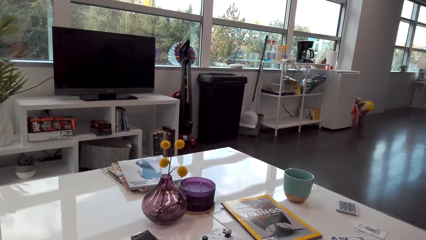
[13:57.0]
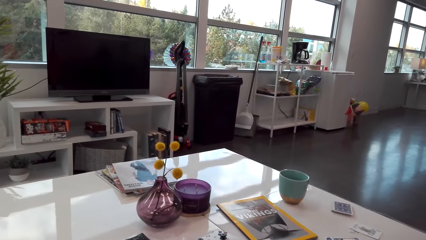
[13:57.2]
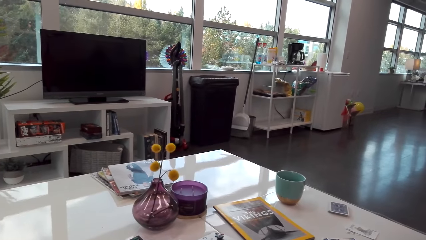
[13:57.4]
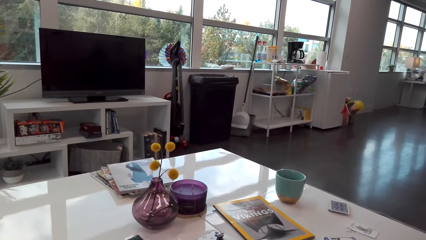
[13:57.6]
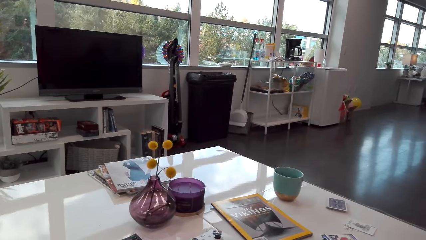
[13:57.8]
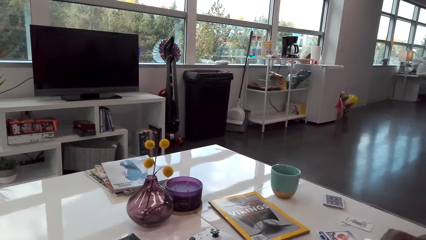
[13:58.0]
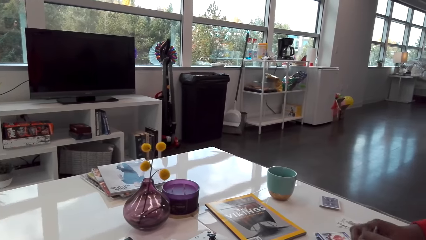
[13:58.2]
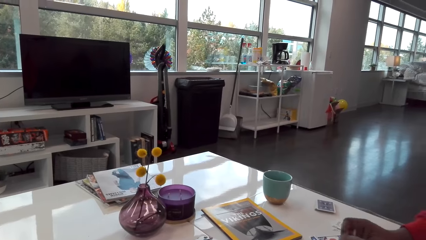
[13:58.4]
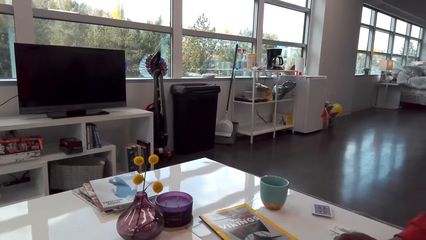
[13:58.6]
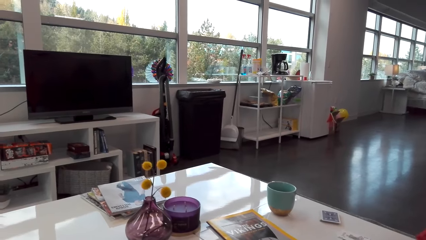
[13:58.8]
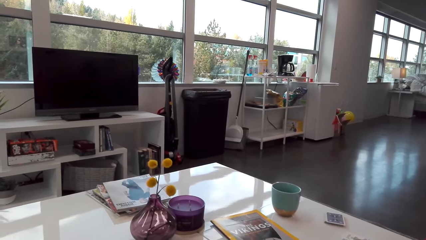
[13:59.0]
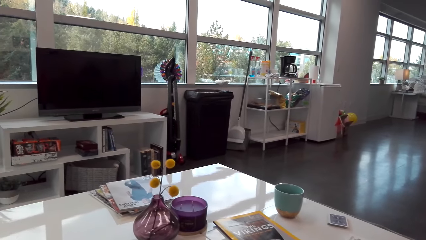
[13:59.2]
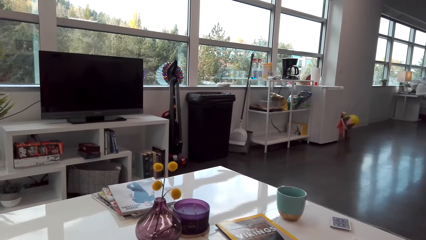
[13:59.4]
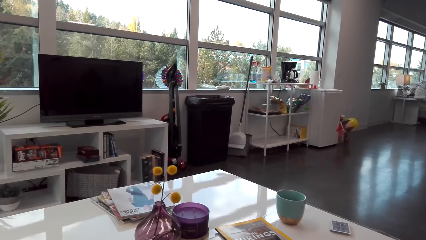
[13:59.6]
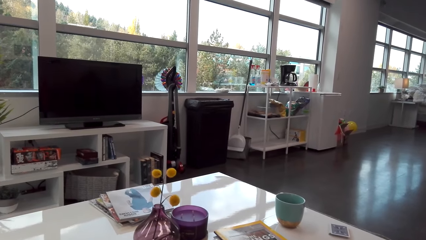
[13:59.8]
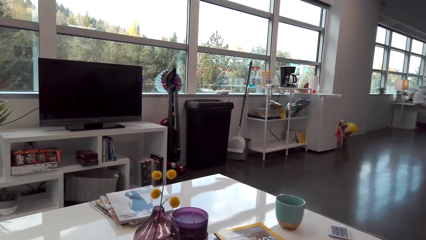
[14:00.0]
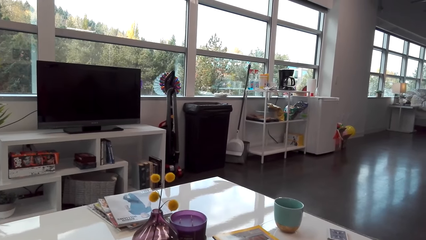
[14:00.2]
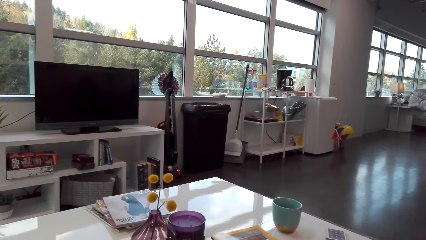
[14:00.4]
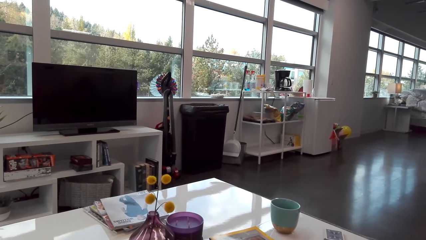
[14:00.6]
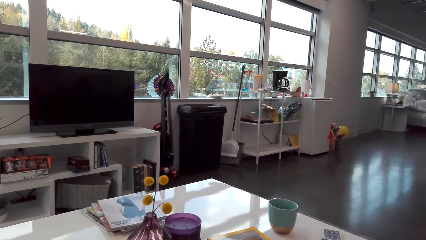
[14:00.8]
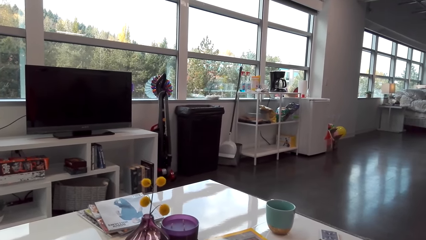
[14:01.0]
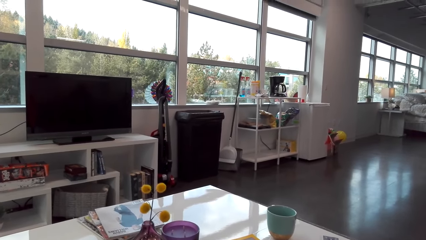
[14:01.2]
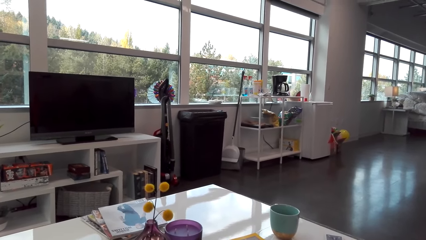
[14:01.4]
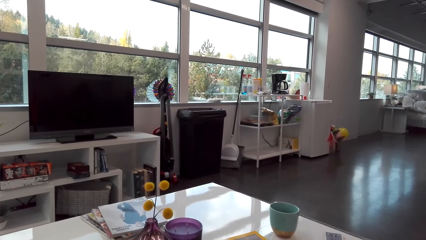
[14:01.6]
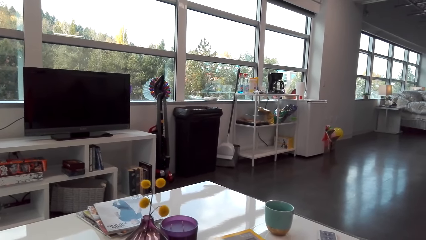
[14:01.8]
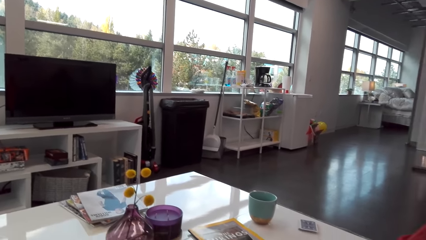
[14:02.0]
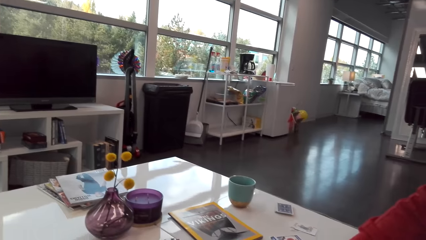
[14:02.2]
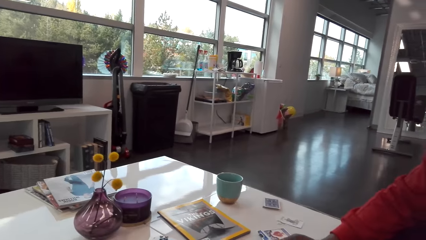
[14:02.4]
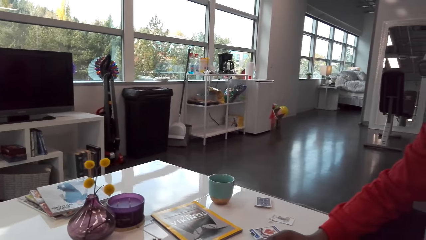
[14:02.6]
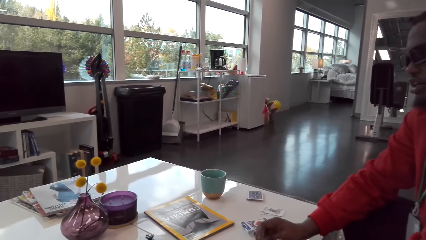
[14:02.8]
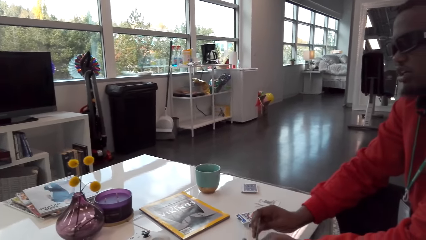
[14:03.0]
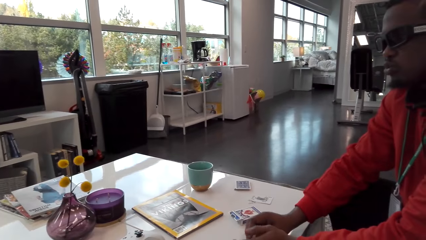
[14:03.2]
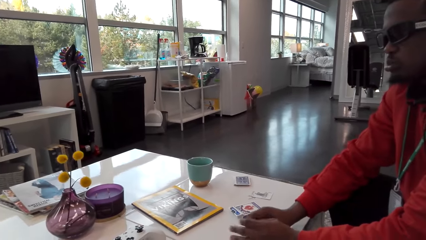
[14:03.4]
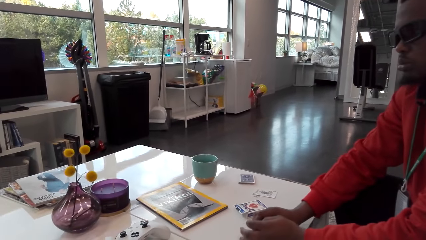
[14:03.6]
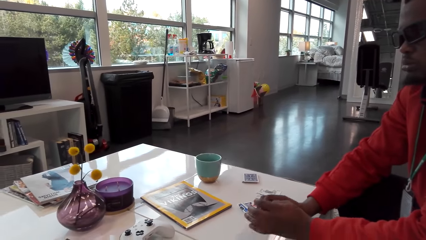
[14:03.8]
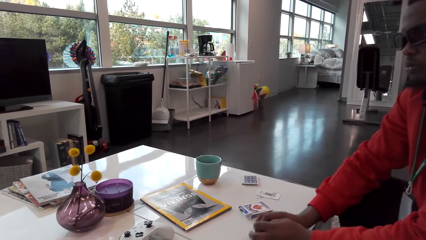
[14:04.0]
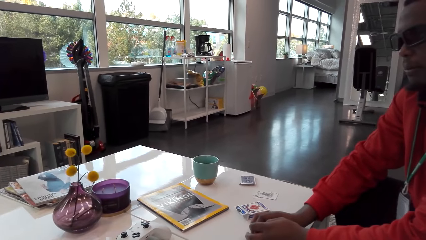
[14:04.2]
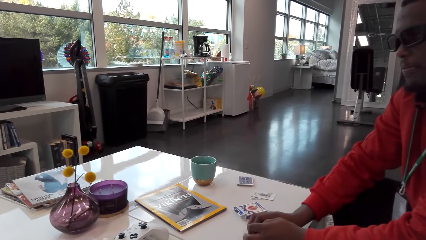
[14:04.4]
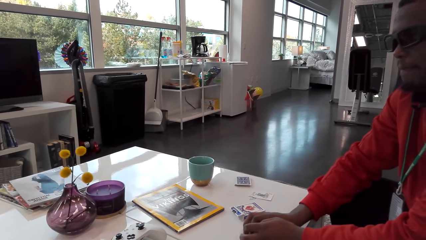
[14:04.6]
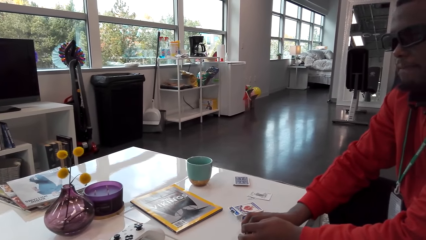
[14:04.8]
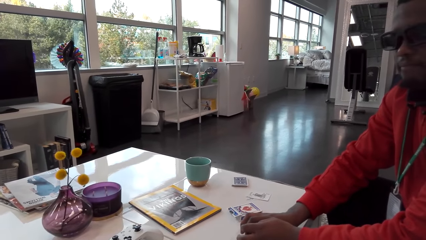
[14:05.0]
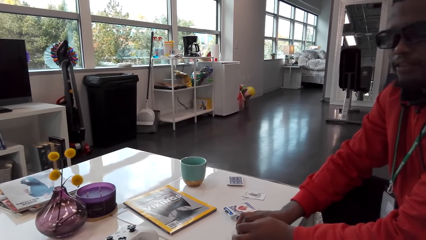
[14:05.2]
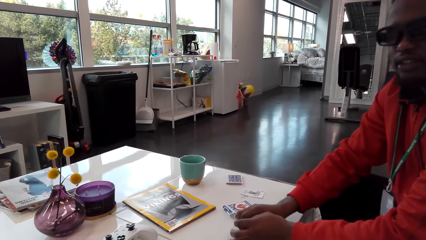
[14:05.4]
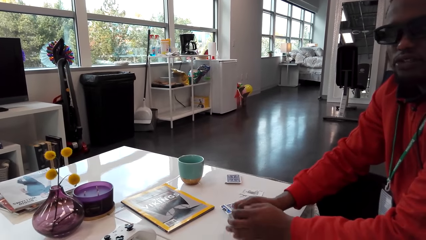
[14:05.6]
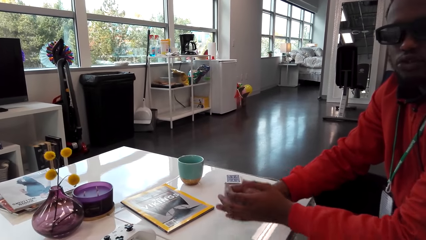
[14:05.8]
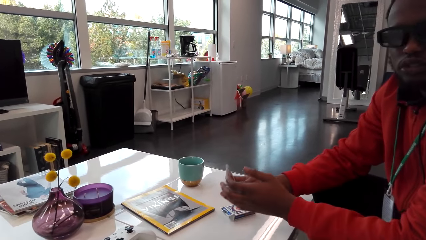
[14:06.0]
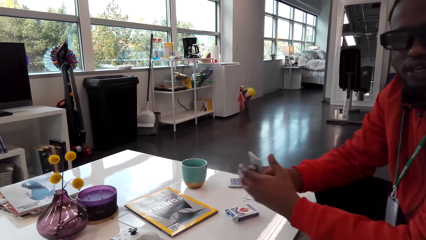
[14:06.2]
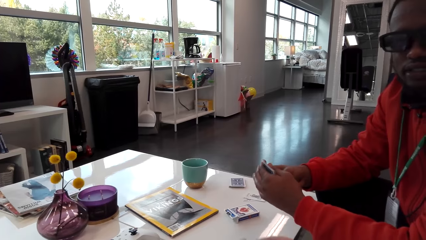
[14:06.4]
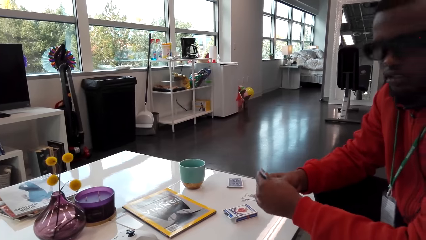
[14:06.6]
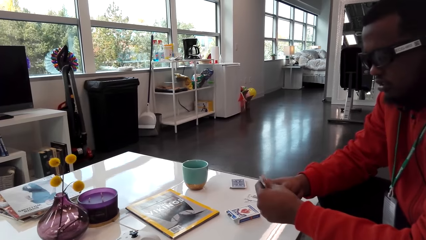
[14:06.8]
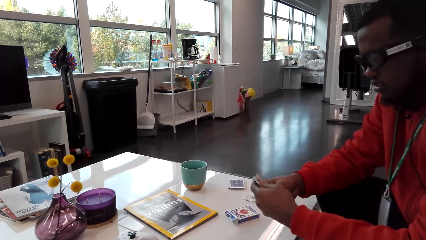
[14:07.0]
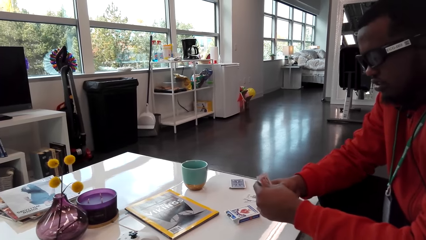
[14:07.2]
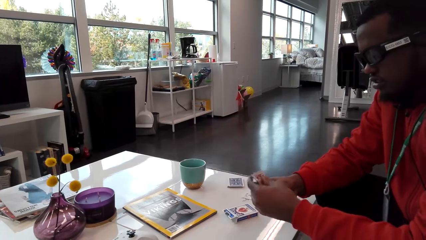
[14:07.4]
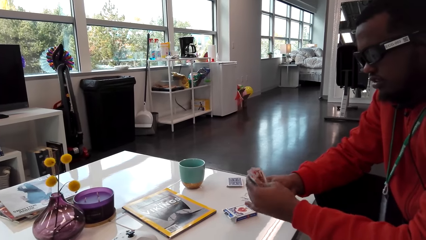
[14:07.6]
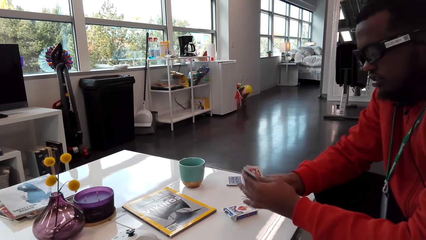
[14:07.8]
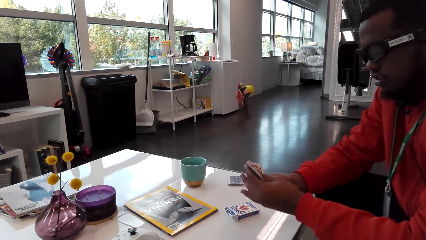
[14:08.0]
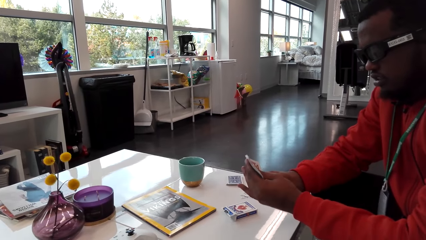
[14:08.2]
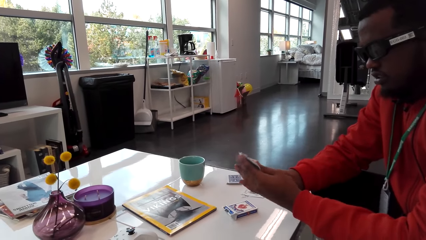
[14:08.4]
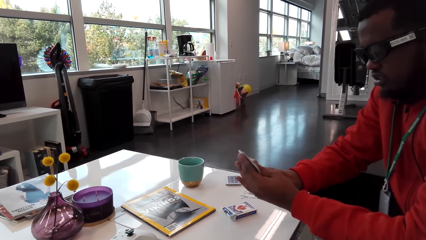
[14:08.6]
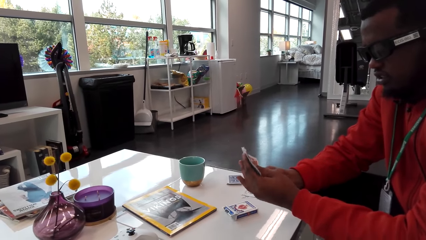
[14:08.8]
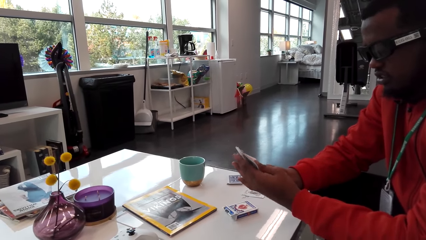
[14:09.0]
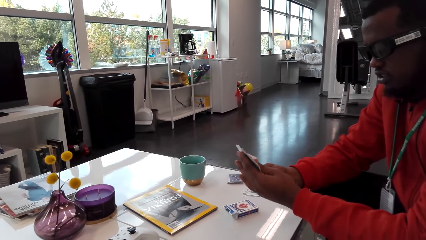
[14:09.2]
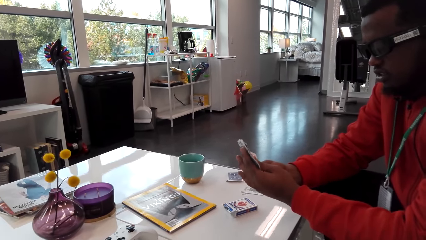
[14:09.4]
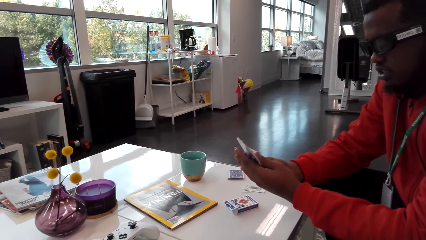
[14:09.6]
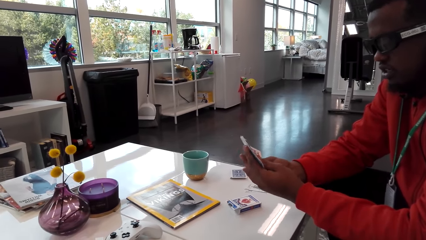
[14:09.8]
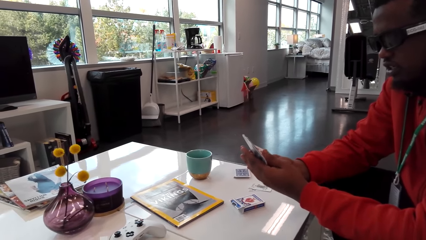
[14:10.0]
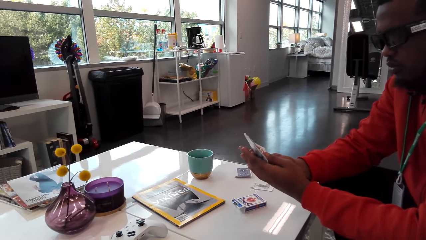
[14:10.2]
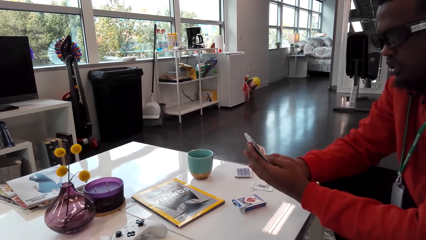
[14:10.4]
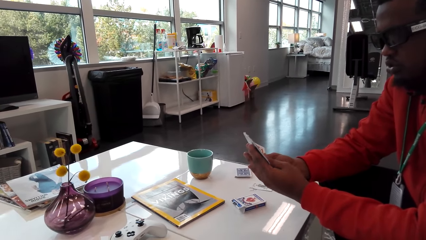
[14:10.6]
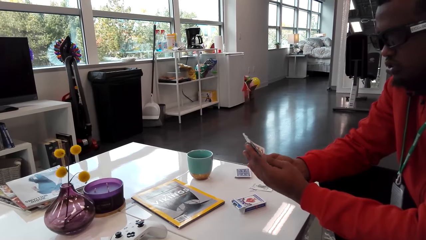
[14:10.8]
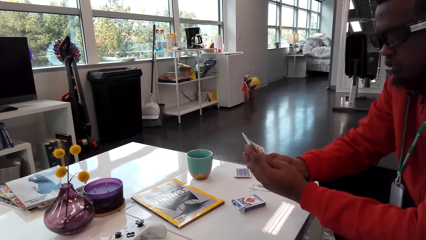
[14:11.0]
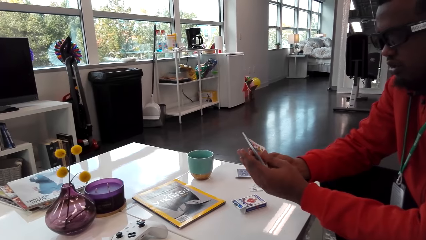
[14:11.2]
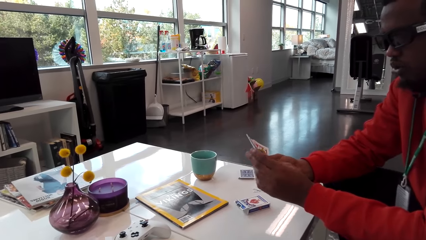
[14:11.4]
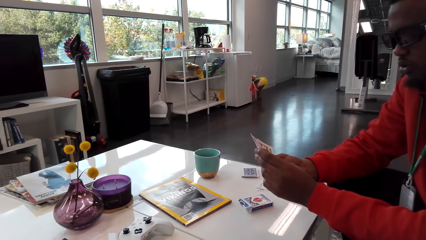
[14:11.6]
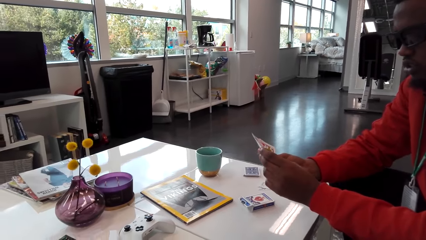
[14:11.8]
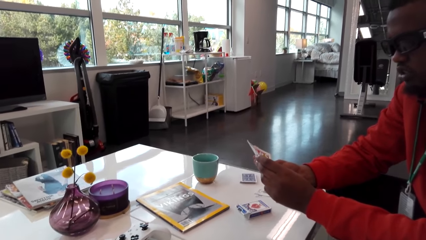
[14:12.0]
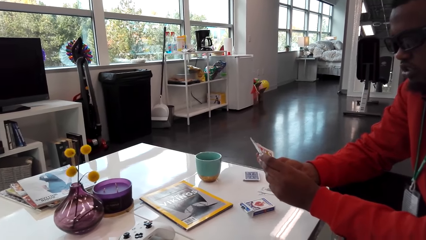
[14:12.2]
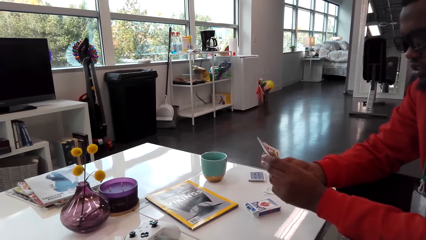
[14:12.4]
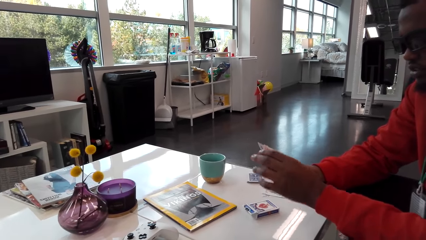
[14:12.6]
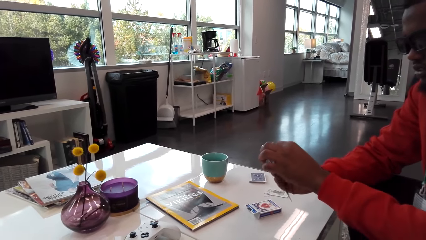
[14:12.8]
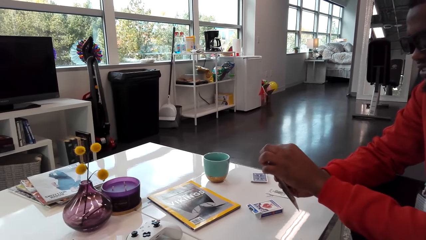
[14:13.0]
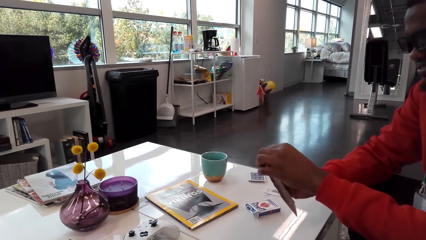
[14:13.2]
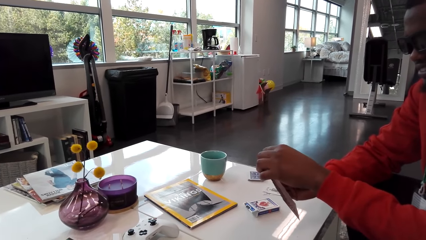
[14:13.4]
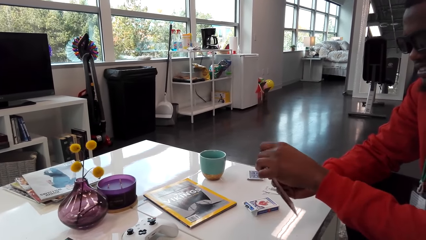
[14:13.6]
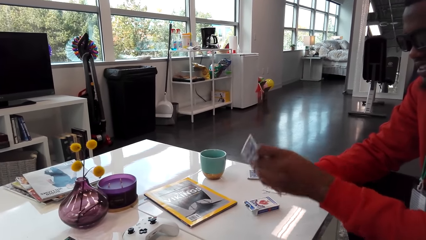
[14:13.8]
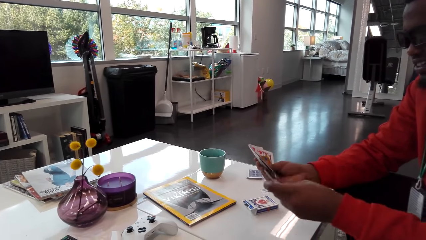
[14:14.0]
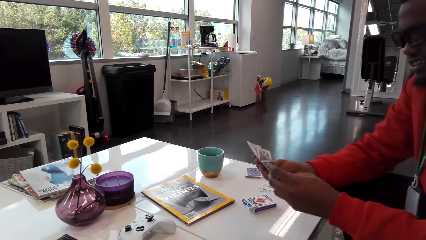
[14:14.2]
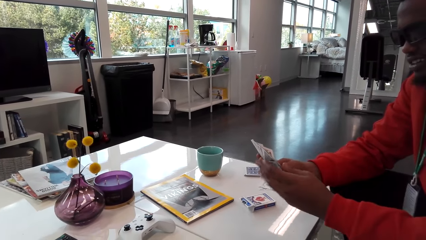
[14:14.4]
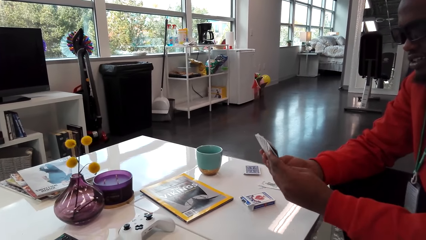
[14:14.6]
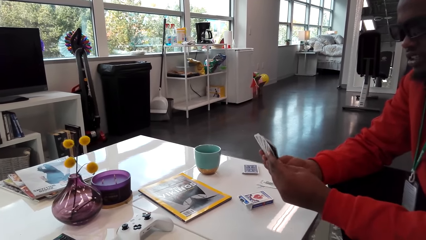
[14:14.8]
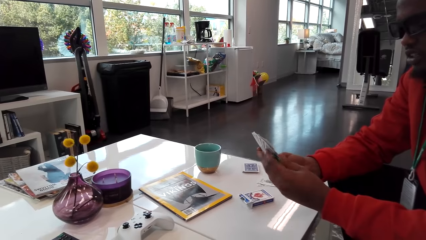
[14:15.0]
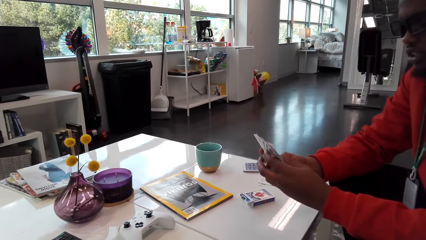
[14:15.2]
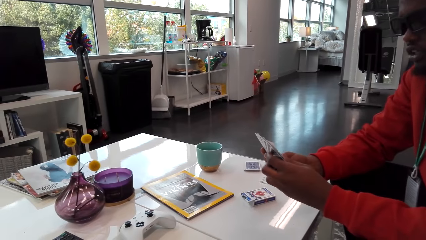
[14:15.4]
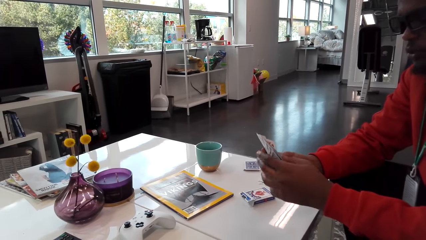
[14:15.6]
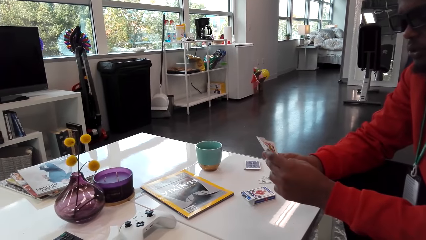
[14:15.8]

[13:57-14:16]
A man talks. The man picks up cards. The man spreads his cards. The man talks with the camera wearer. The camera wearer talks. The man arranges his cards.
